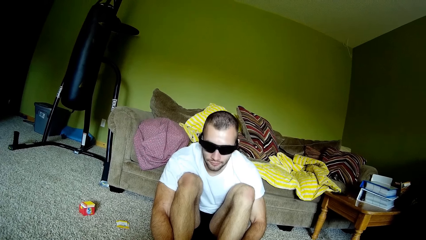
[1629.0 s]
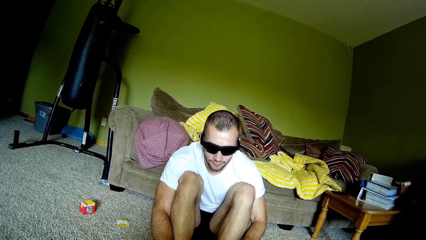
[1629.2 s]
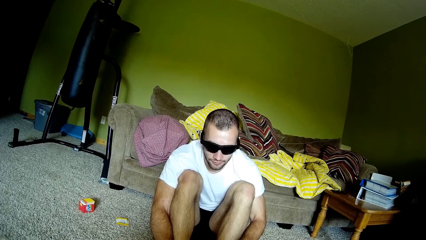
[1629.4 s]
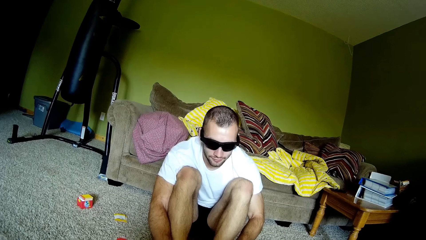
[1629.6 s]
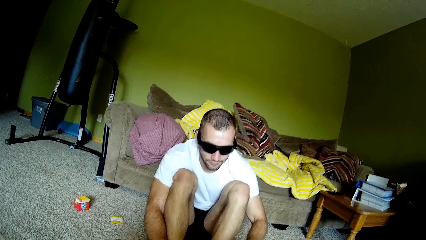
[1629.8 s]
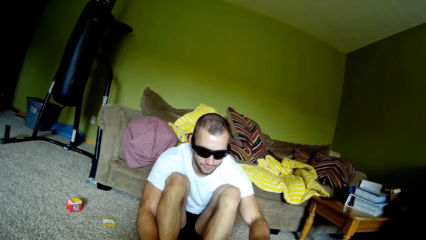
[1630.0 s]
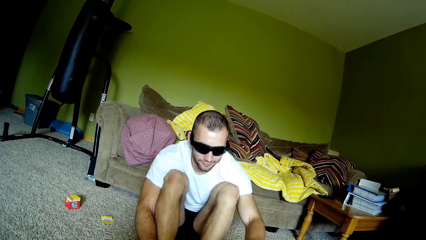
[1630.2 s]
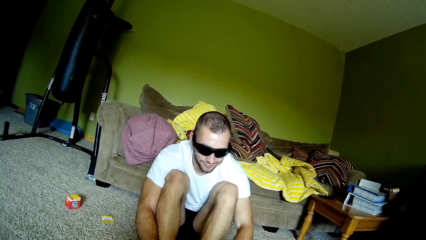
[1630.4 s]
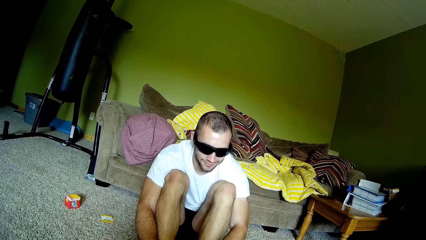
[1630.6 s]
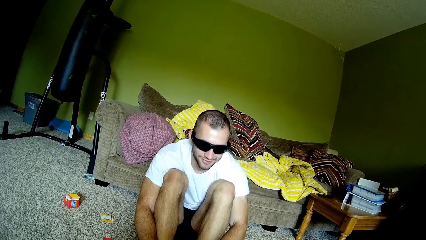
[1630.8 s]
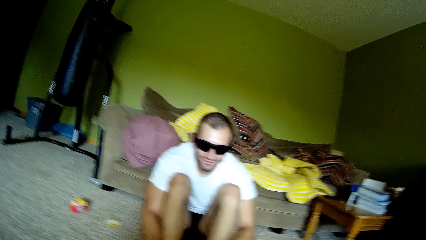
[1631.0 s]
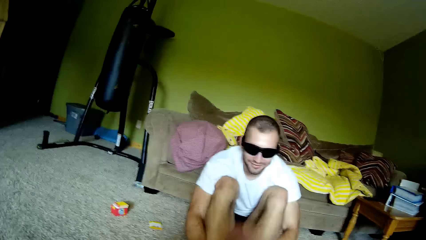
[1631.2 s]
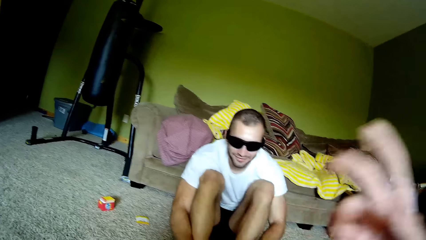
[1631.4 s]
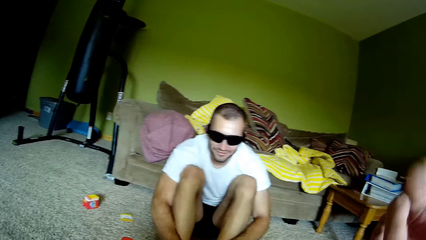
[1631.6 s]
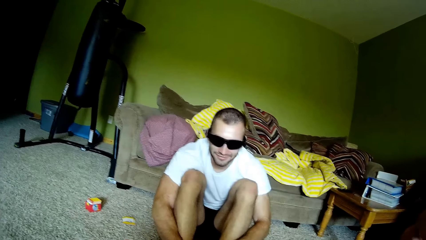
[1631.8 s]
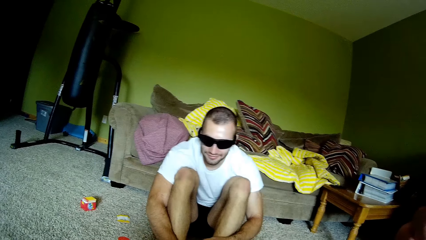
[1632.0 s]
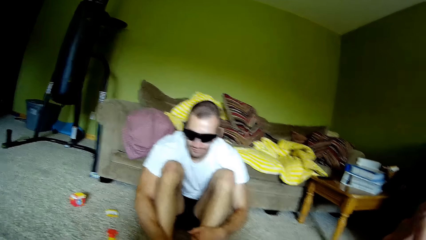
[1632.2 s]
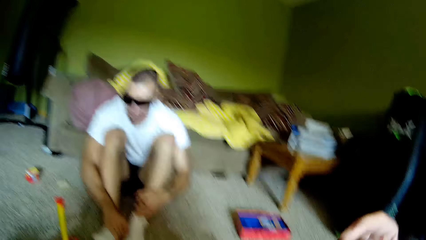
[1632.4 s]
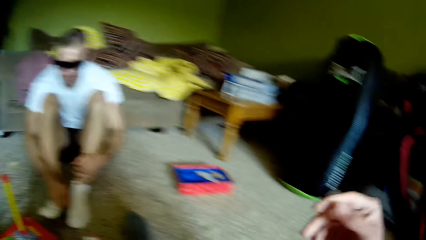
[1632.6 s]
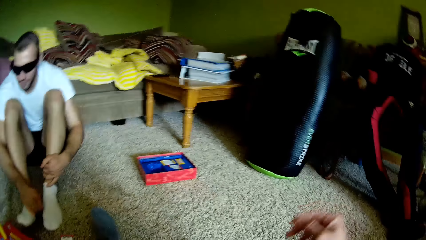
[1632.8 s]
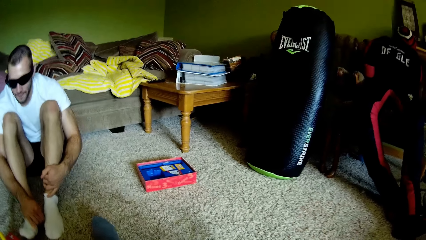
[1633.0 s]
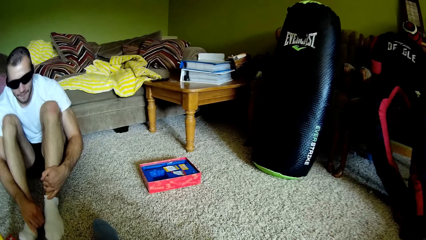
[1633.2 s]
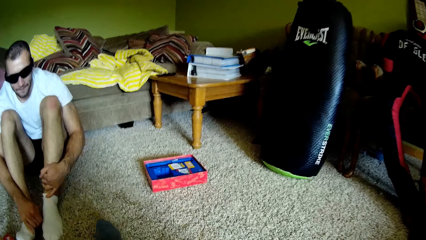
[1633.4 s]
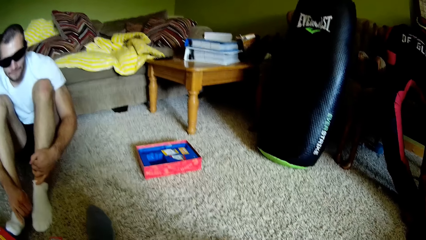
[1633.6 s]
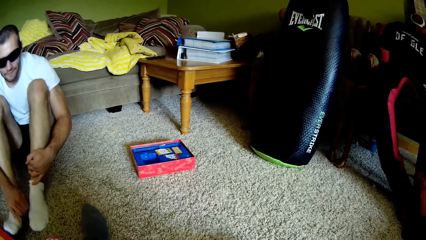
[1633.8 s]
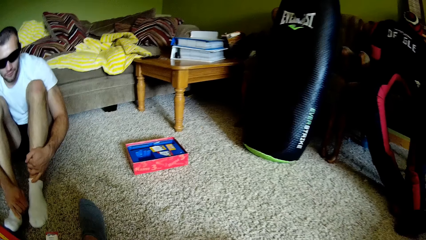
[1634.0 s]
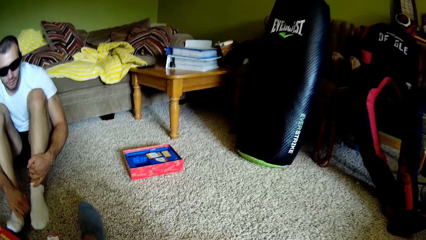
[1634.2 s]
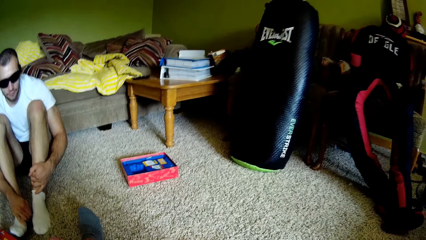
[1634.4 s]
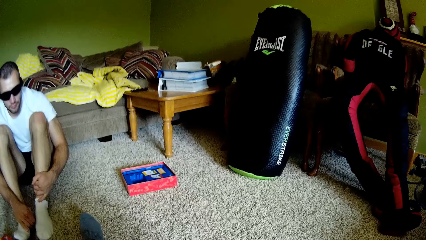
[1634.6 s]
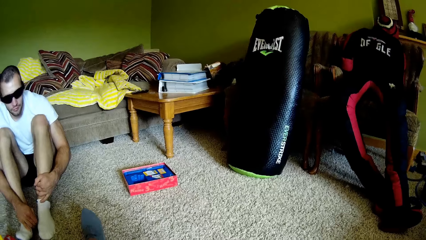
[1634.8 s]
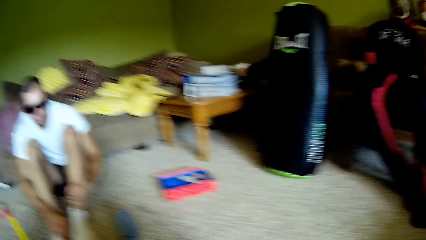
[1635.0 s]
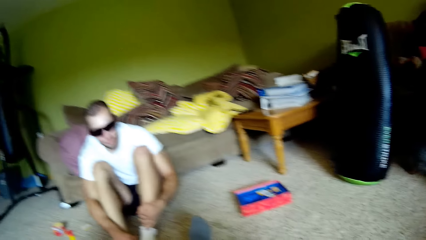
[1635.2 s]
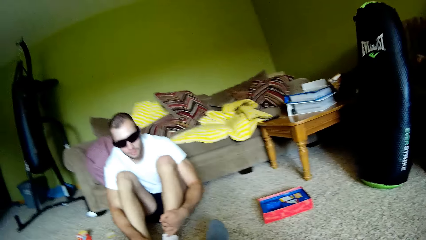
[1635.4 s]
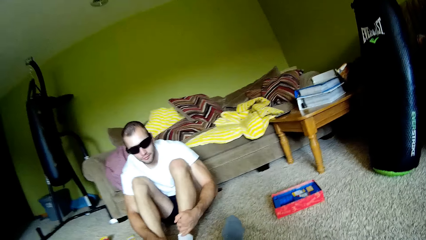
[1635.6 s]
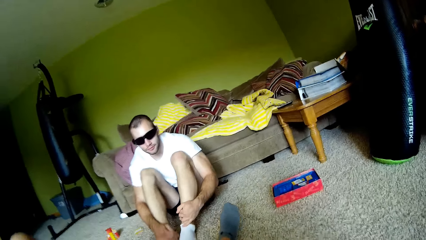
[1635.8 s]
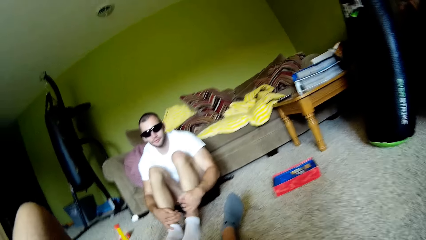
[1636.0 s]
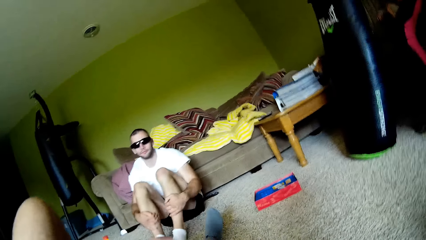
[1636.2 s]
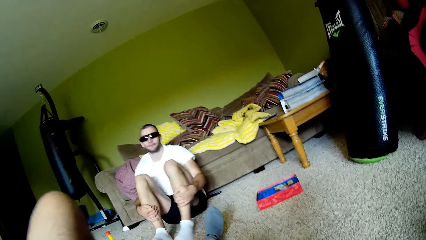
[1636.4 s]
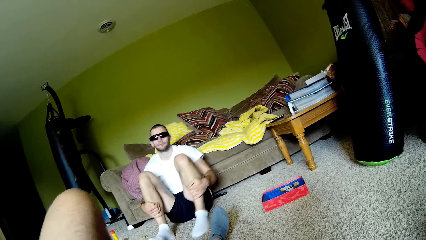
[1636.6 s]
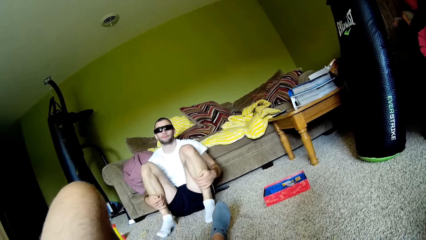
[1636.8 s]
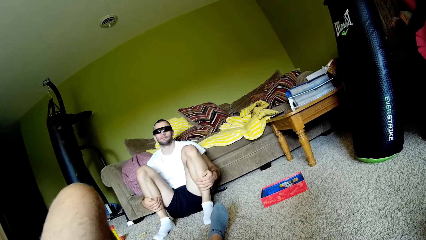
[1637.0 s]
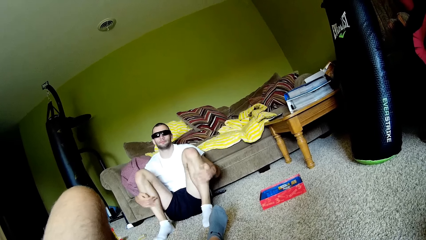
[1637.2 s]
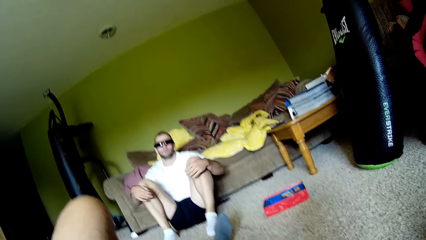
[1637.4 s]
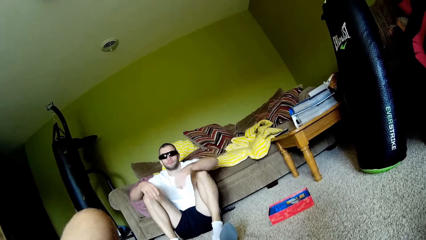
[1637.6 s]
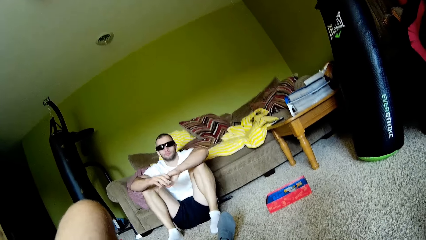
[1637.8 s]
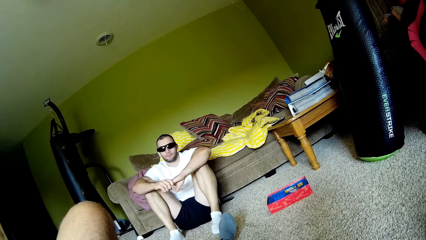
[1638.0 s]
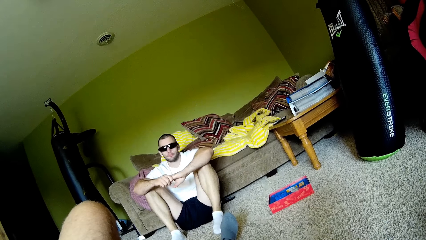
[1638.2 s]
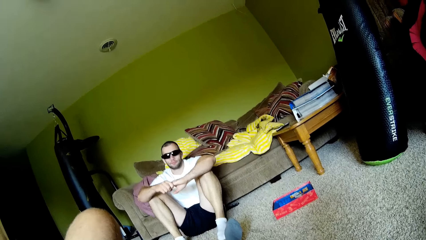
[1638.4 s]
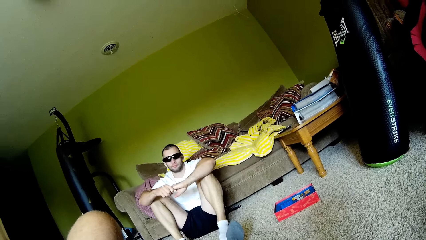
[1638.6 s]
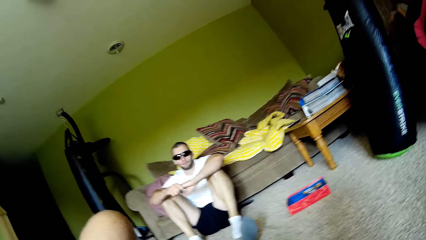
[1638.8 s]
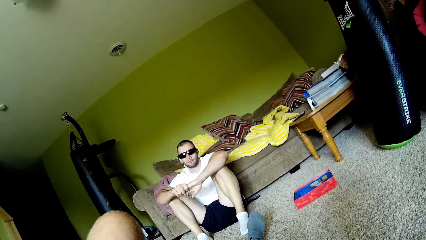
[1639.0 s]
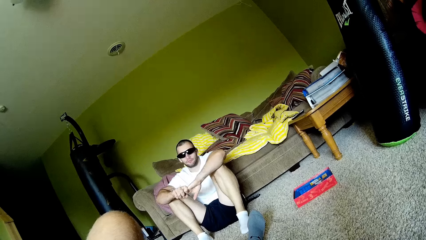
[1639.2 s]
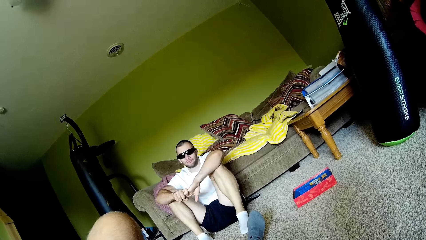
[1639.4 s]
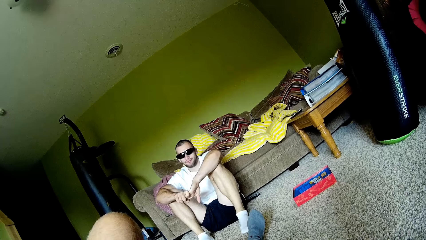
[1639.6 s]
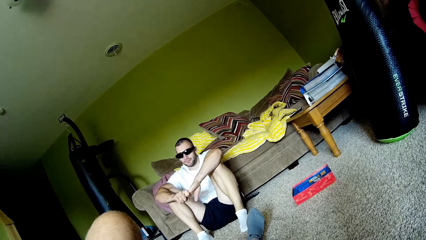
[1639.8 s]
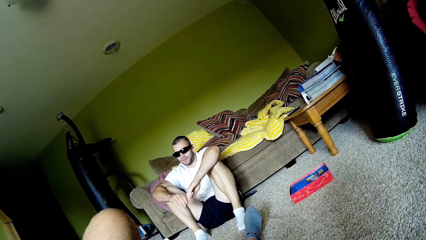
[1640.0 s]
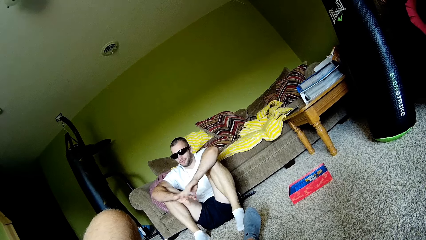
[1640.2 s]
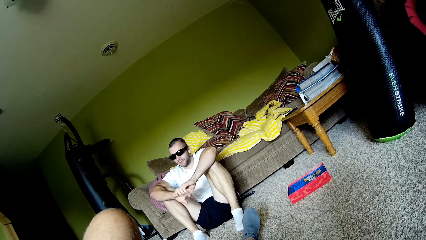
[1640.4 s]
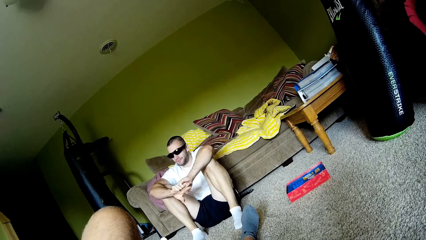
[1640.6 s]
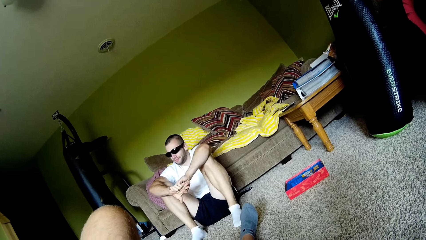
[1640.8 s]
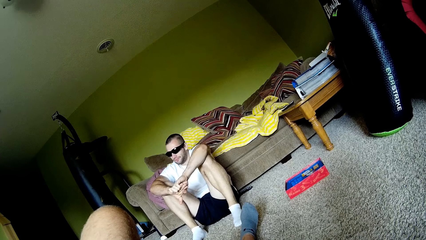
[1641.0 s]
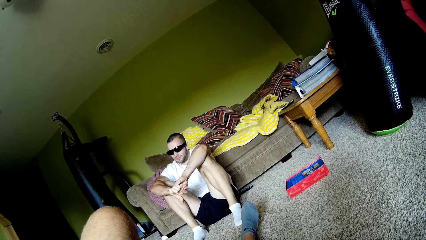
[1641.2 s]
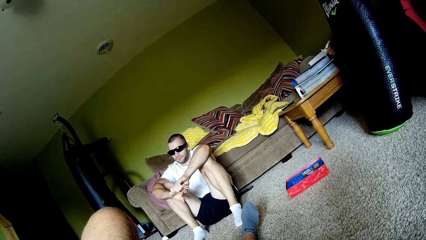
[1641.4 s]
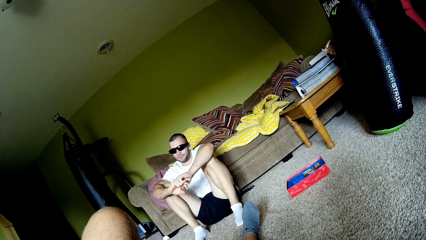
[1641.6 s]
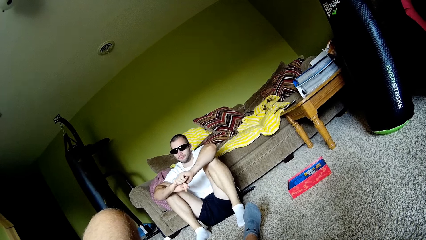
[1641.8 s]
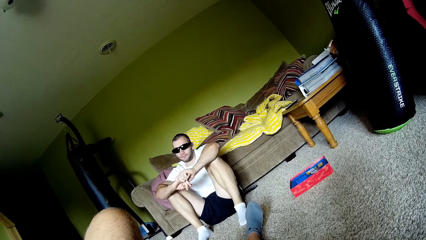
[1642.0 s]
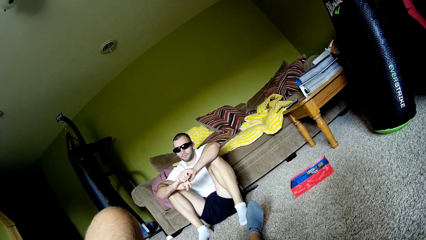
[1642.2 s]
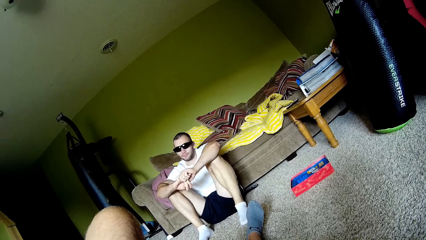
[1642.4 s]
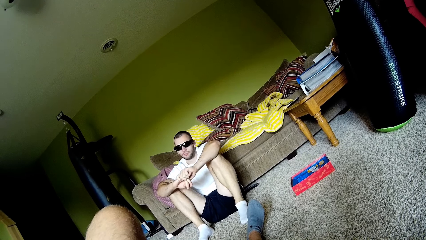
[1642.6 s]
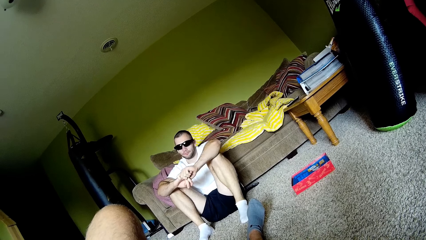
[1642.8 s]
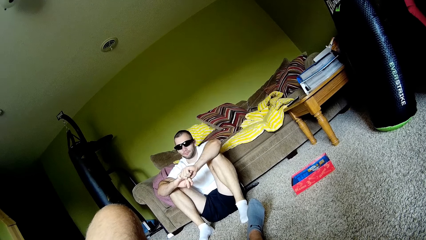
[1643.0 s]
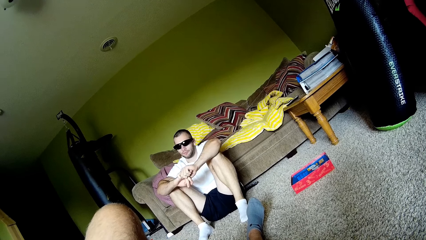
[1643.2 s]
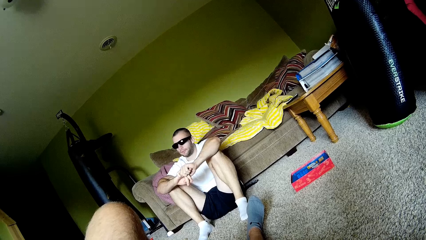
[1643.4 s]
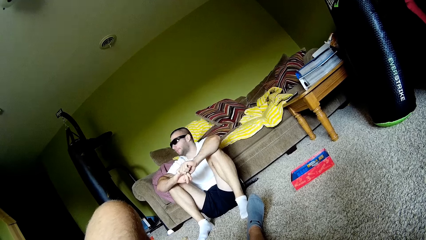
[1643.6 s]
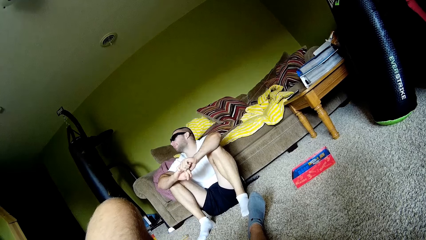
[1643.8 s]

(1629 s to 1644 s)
A man looks down and moves a hand. The camera wearer lifts his hand. He moves a hand. The man moves a hand. The camera wearer puts down his hand. He moves a hand and looks around.
